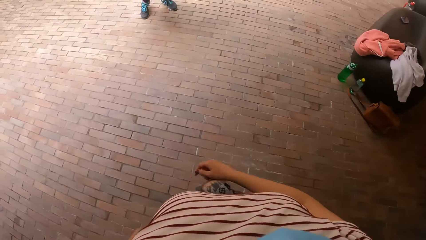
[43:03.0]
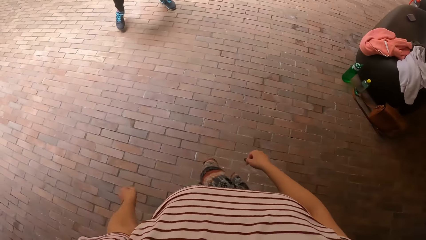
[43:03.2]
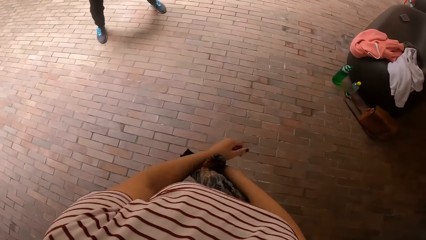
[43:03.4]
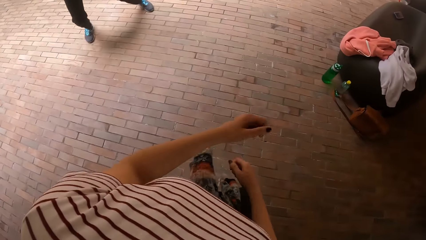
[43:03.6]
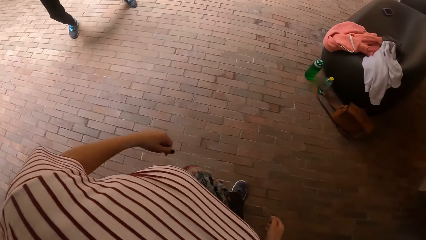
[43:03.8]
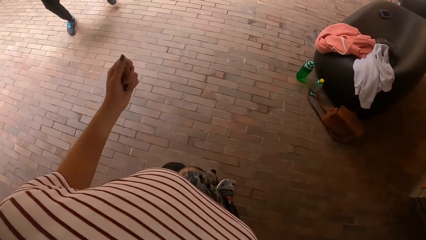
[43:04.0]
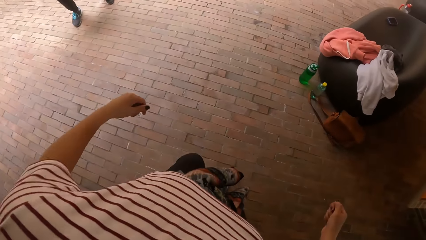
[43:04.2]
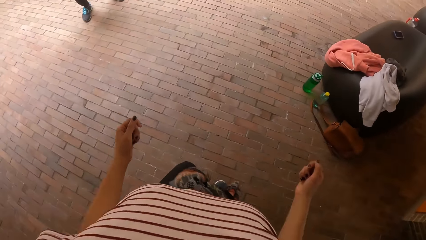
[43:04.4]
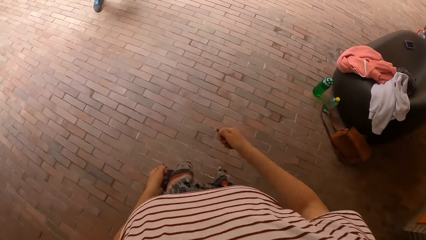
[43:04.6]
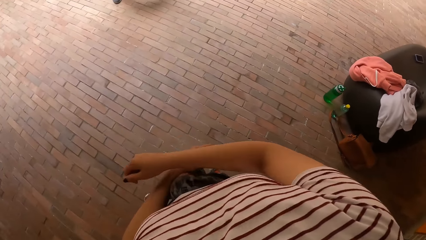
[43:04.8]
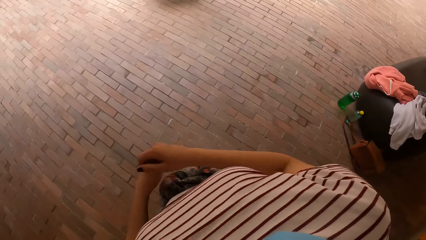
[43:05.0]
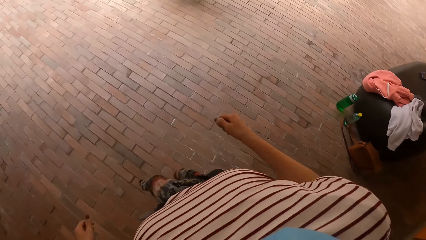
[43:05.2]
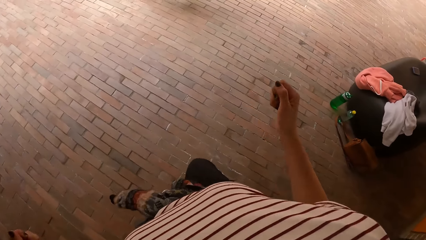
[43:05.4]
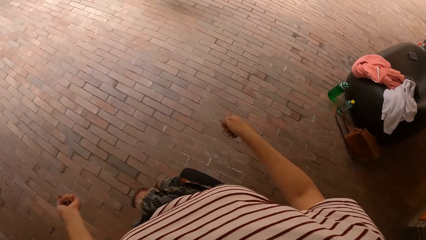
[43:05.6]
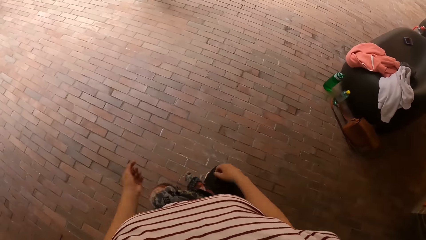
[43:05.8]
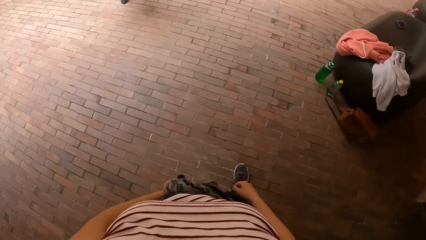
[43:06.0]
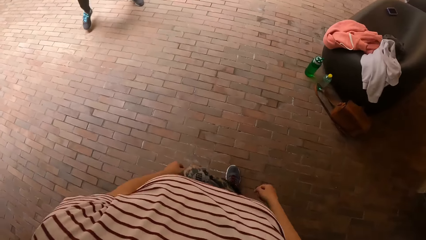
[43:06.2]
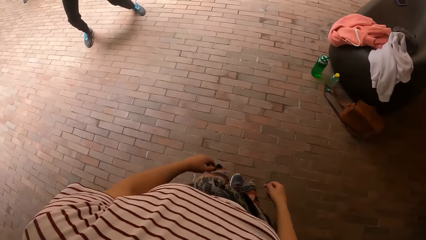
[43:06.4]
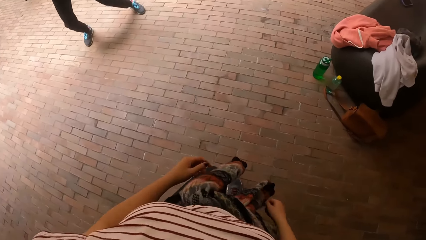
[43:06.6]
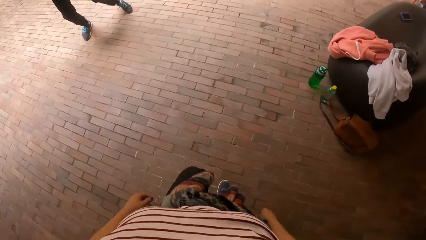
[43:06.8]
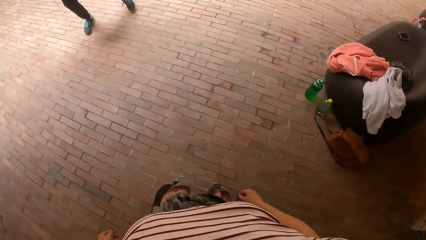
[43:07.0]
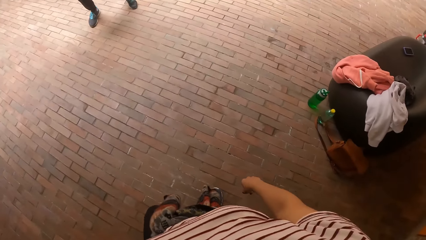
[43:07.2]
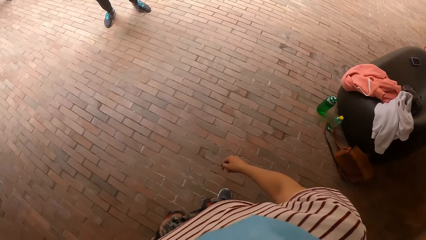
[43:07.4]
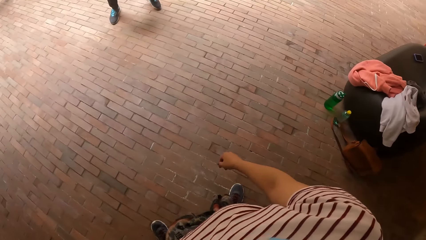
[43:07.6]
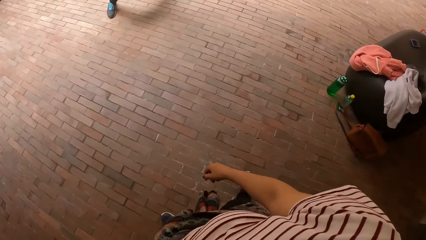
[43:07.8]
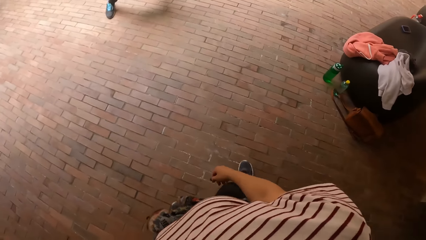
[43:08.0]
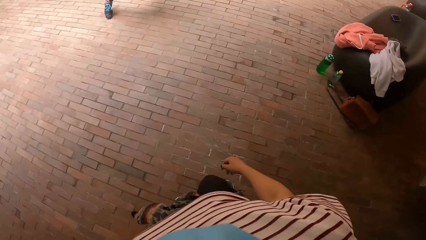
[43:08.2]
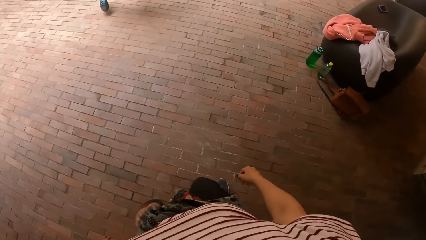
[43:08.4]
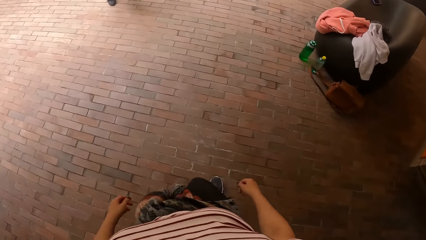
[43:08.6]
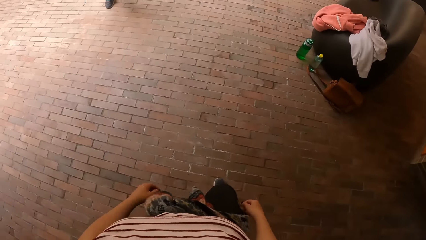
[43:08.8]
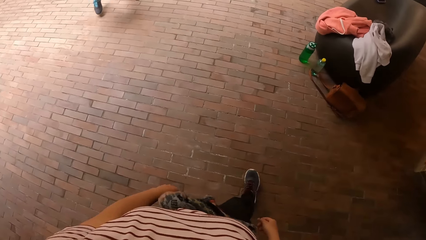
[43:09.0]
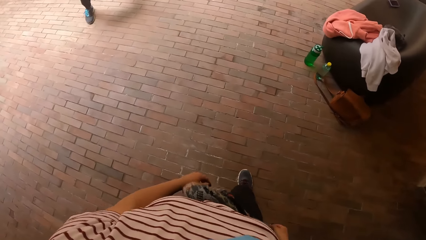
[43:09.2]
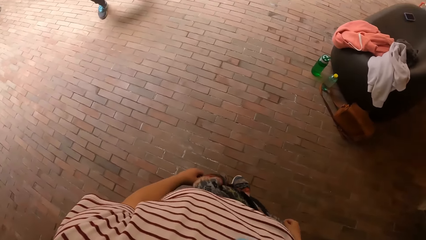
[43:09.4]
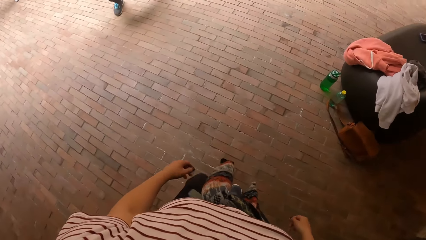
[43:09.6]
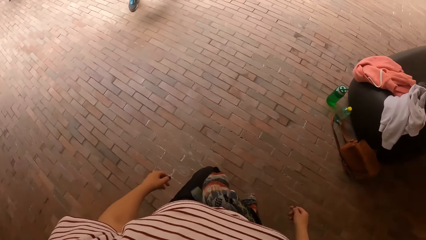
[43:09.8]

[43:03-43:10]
The camera wearer dances.

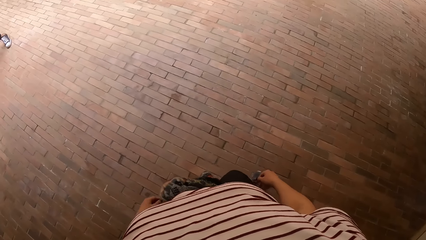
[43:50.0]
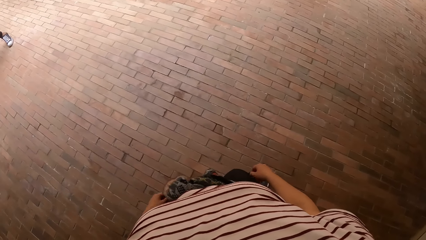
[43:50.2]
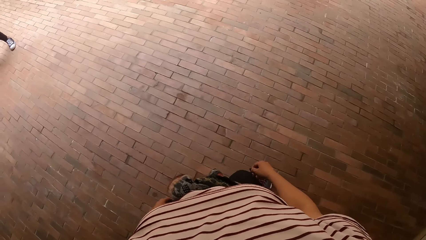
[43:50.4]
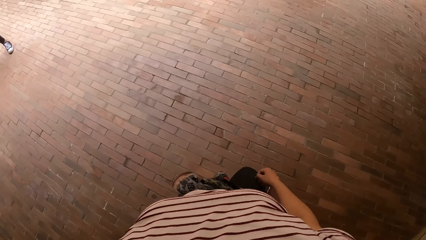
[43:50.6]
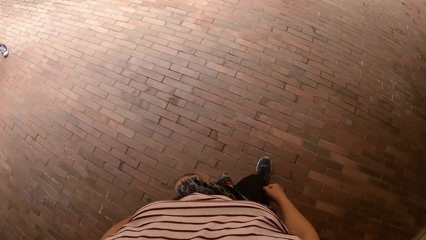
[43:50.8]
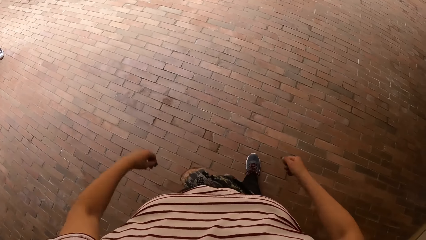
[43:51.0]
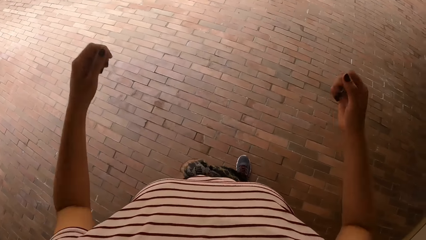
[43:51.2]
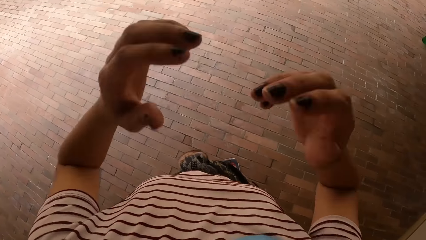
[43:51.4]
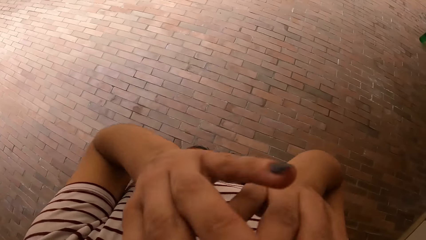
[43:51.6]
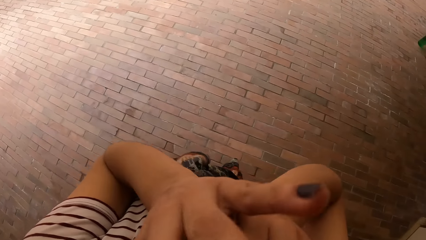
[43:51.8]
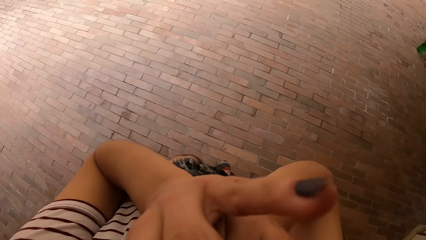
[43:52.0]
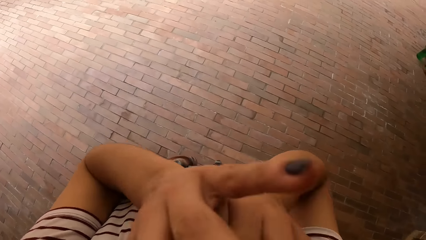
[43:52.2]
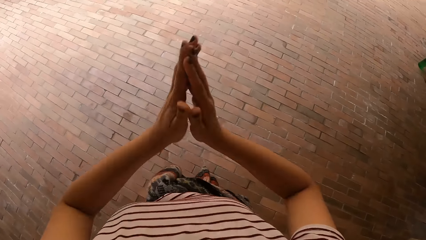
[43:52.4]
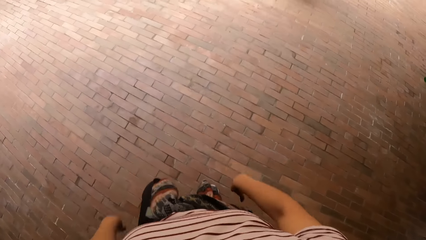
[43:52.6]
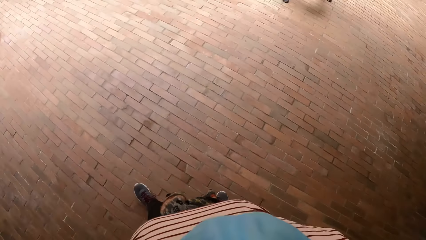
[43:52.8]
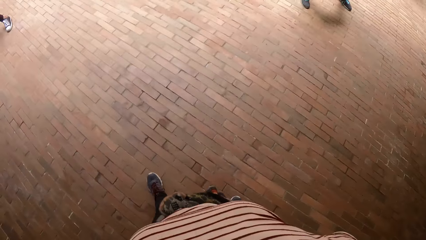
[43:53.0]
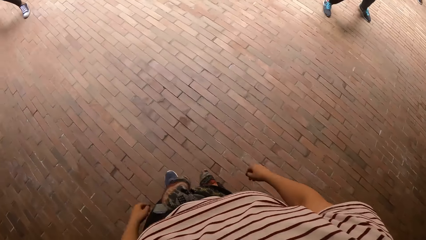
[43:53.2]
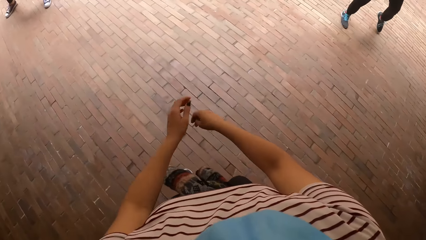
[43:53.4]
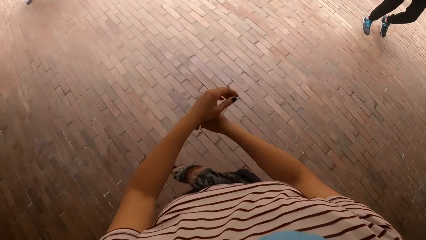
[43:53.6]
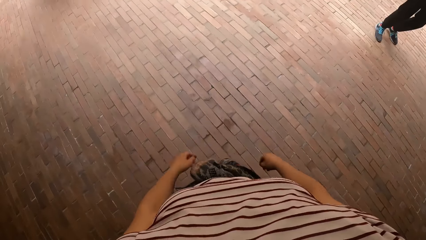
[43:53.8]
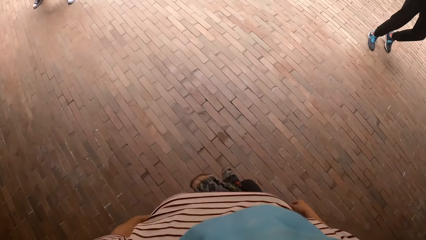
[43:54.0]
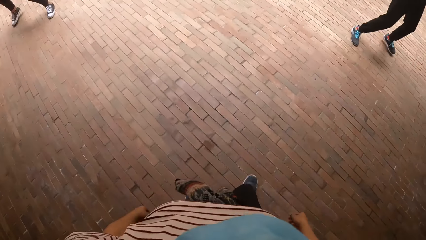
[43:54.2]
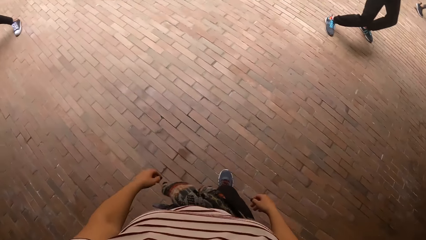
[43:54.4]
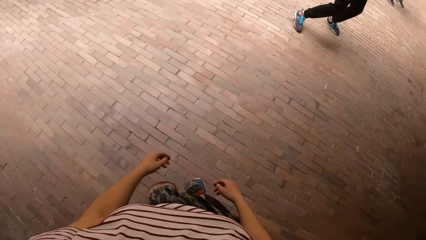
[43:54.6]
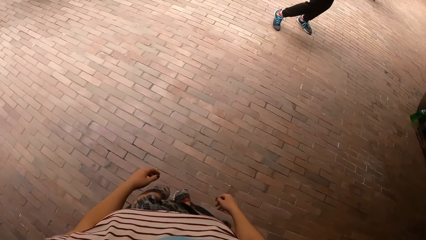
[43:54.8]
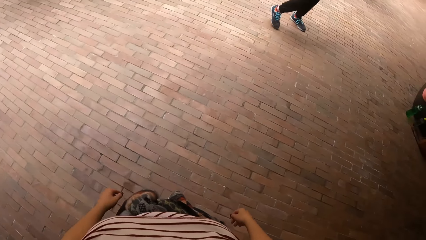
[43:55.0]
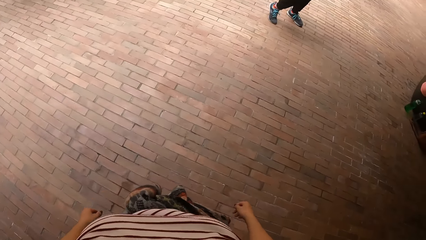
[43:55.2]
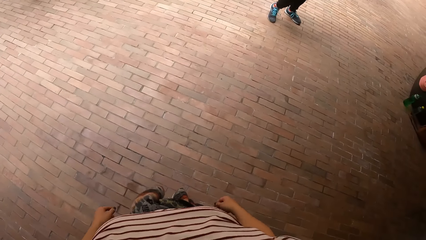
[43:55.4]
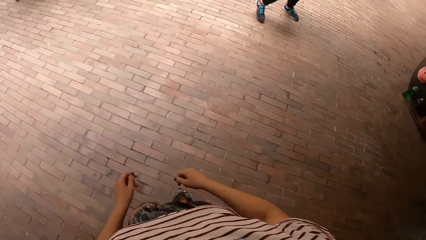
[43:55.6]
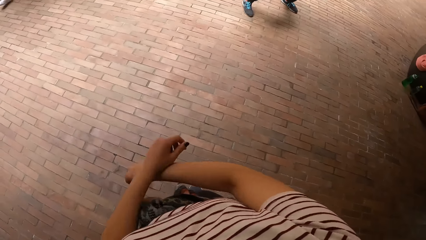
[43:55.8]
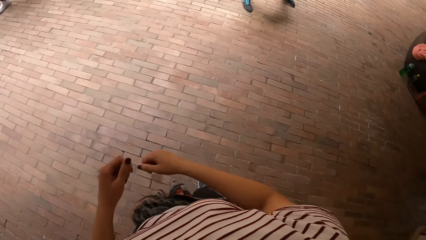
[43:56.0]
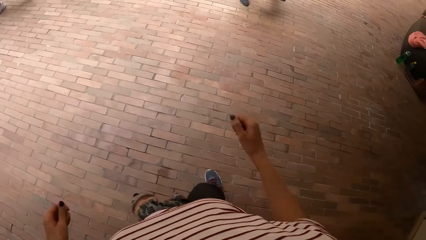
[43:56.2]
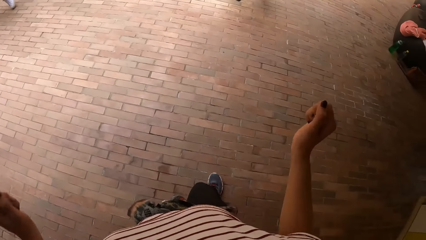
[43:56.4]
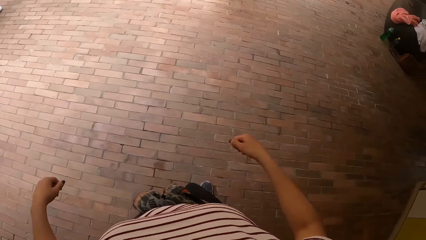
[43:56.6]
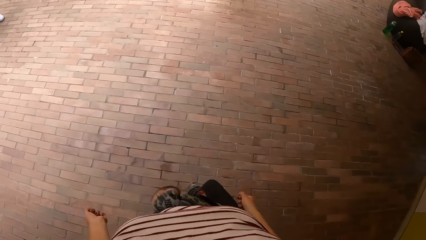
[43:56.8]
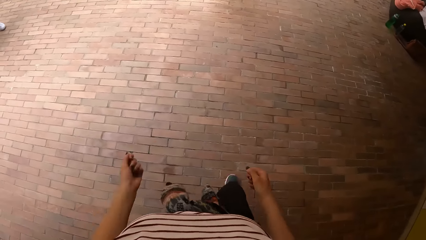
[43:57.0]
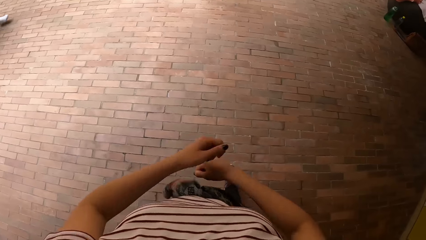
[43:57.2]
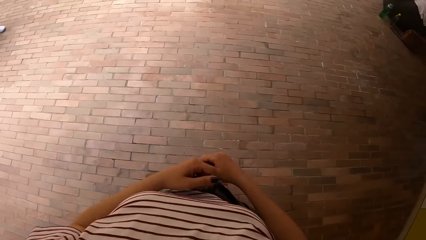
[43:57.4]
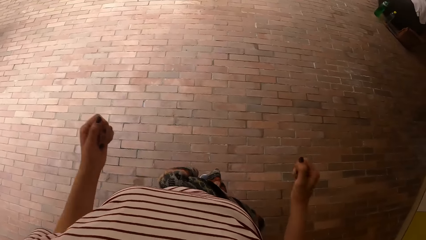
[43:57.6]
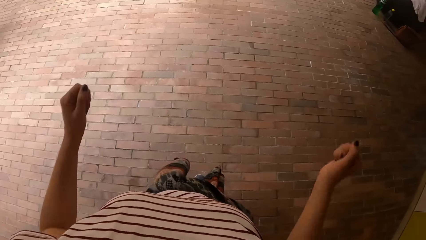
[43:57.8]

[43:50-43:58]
The camera wearer touches her face. She dances in the compound.
